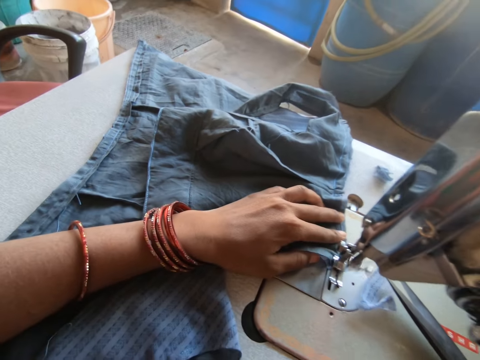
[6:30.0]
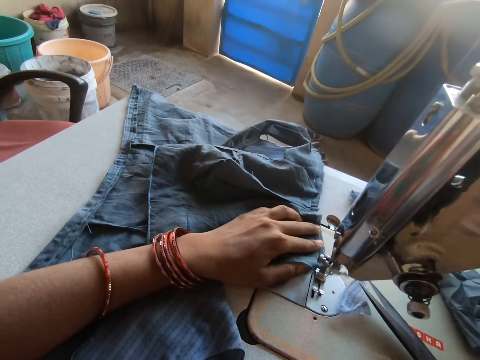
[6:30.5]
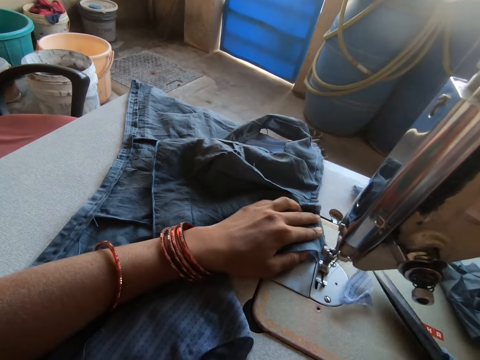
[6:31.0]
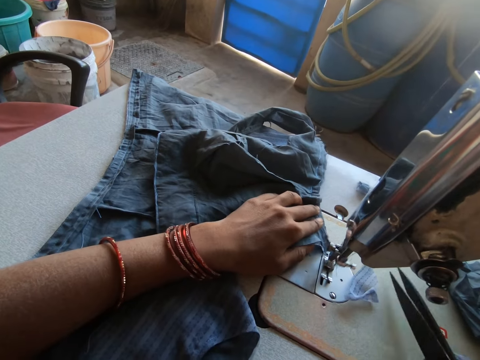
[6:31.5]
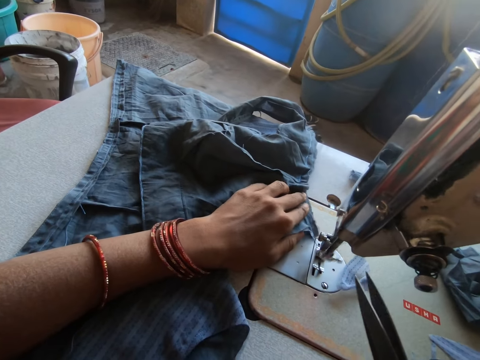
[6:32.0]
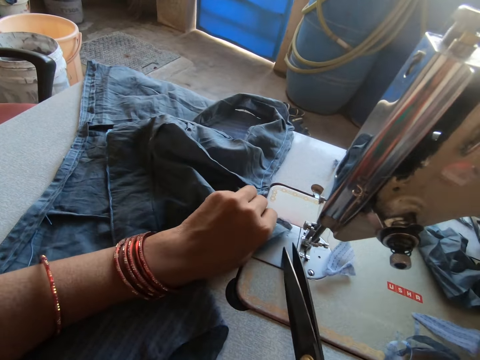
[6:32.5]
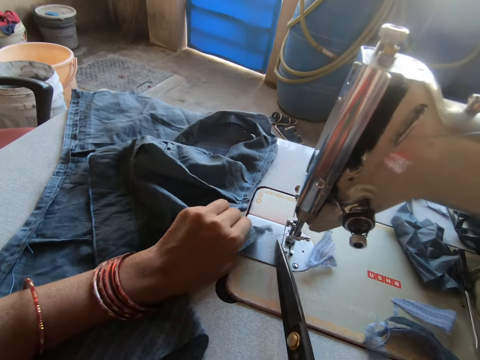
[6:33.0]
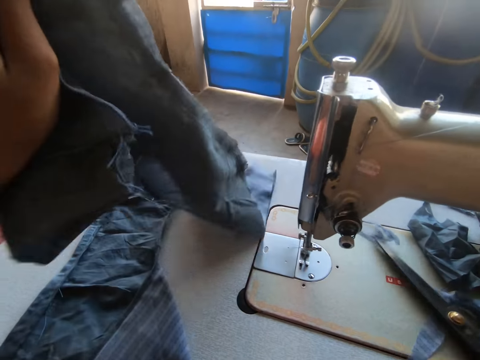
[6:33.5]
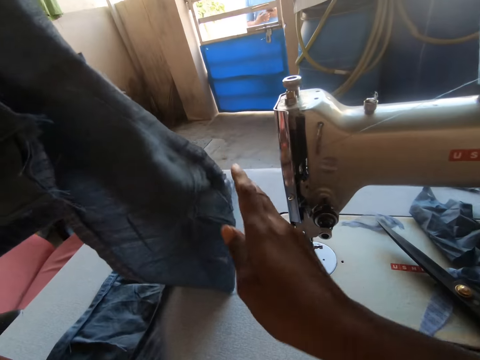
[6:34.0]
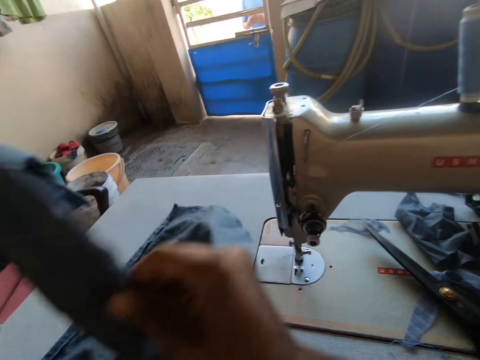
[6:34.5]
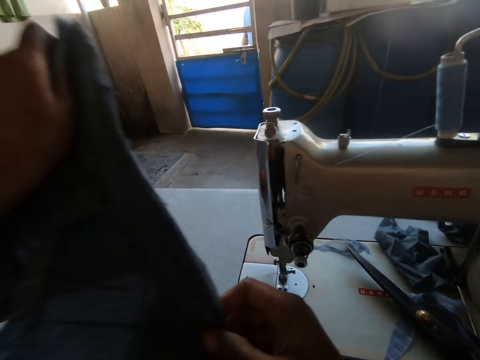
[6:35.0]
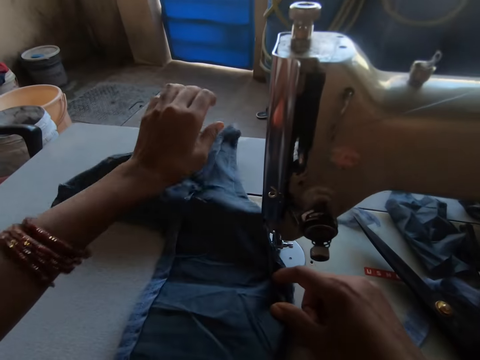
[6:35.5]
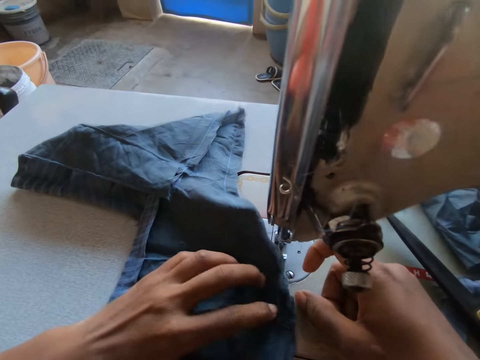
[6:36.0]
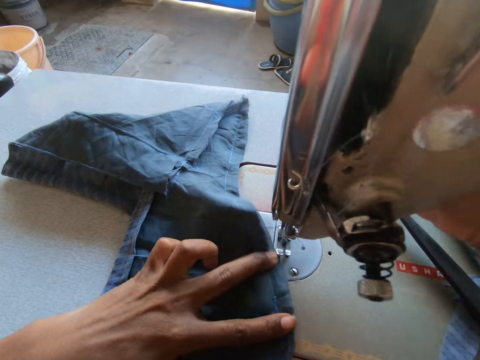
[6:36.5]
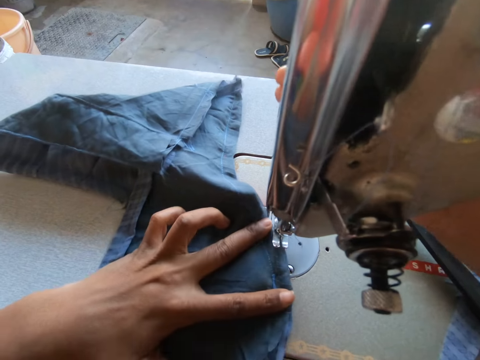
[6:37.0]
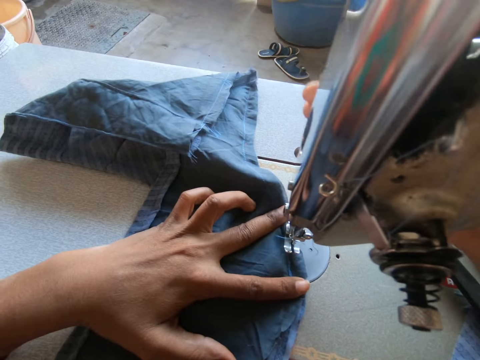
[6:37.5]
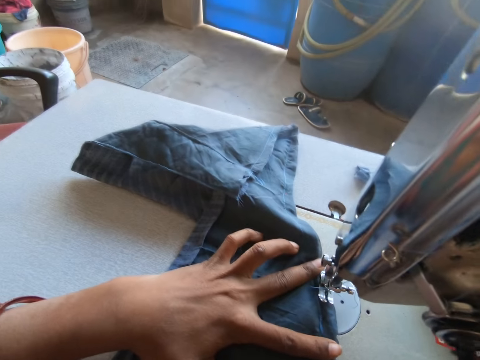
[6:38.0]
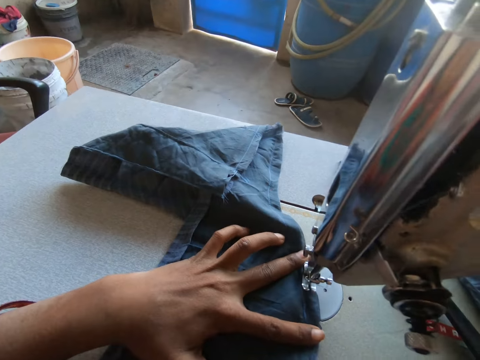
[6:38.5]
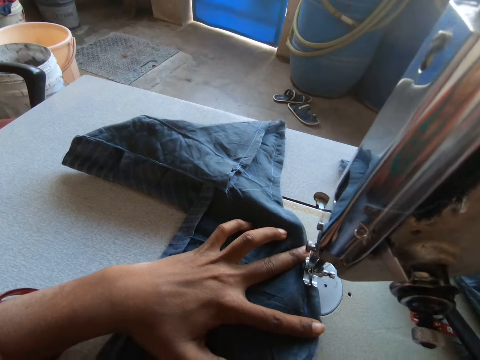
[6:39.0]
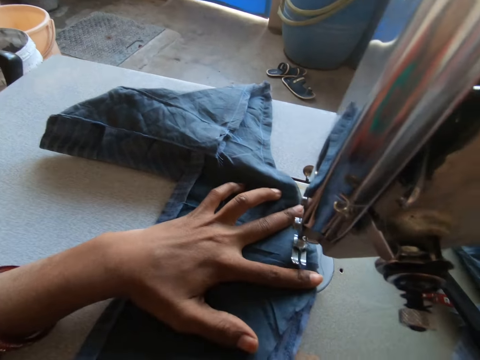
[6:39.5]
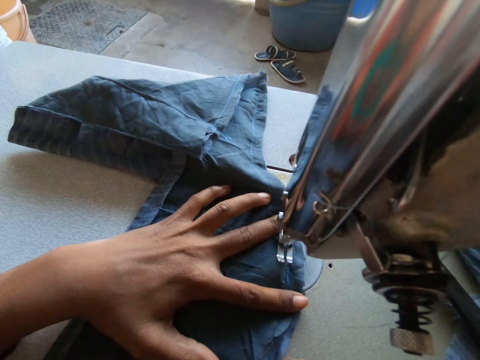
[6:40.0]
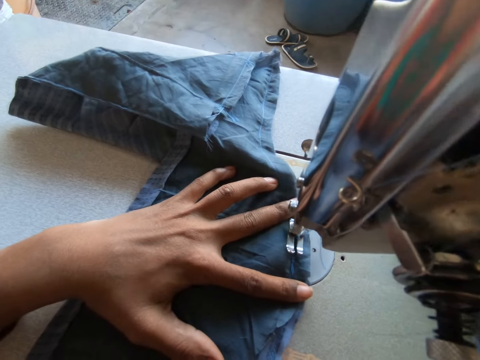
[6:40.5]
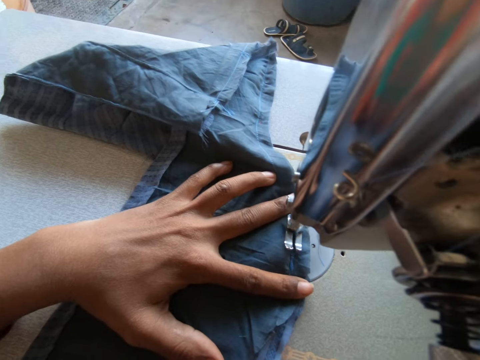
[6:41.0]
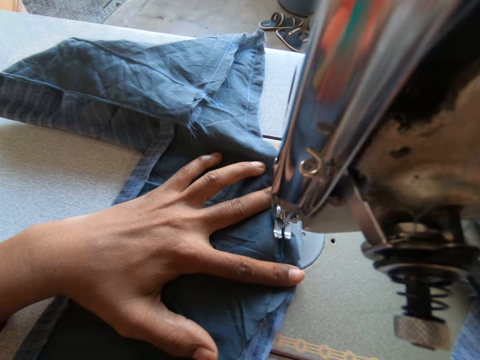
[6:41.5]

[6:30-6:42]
The camera wearer lifts a pair of scissors on the sewing machine with her right hand. She snips the thread on the piece of cloth with the pair of scissors in her right hand. She raises the piece of cloth in her left hand. She drops the pair of scissors in her right hand on the sewing machine. She holds the piece of cloth in her left hand with both hands, turns the cloth with her hands, and adjusts the piece of cloth with both hands. She drops the piece of cloth in her hands on the sewing machine. She adjusts the piece of cloth on the sewing machine with her left hand. She sews the cloth with the sewing machine. She adjusts the piece of cloth on the sewing machine with her left hand.

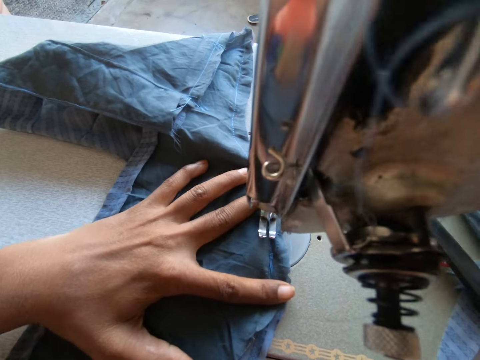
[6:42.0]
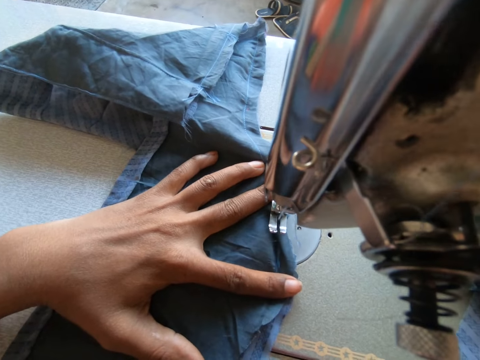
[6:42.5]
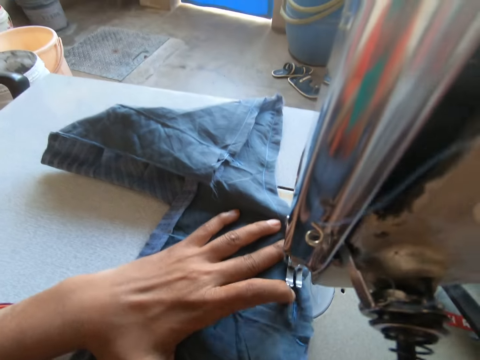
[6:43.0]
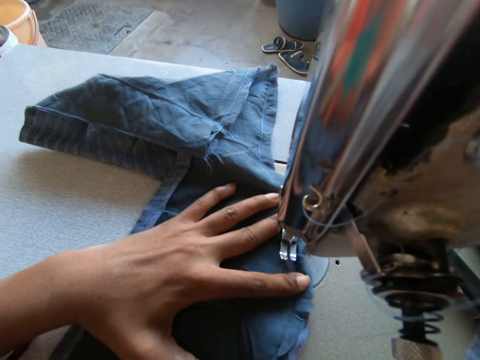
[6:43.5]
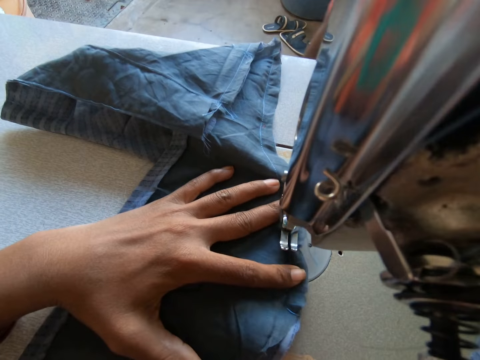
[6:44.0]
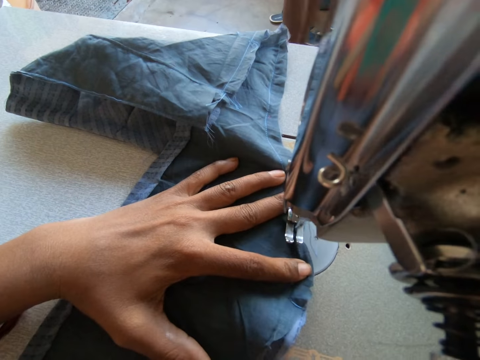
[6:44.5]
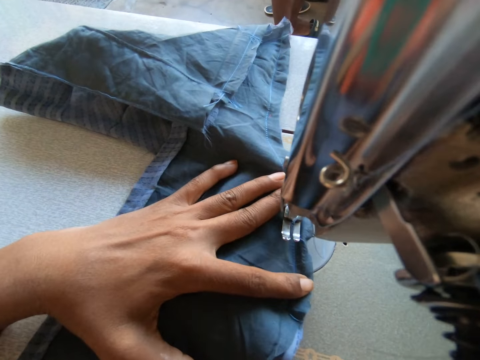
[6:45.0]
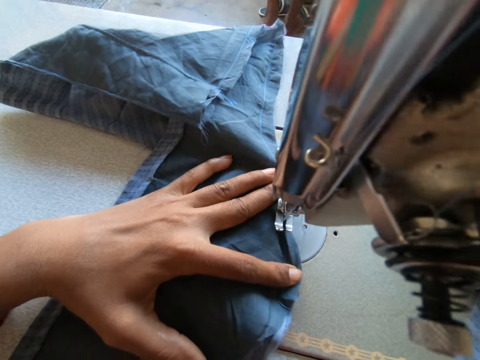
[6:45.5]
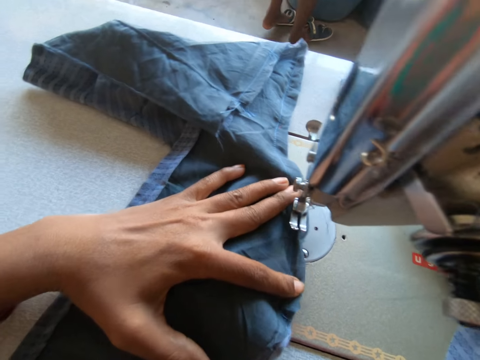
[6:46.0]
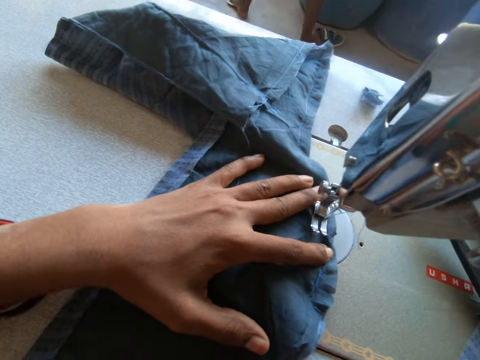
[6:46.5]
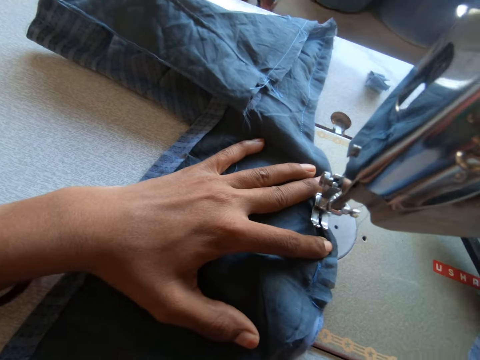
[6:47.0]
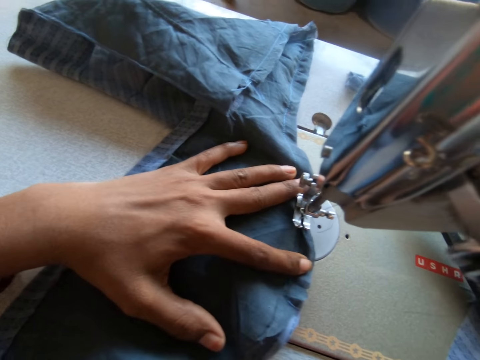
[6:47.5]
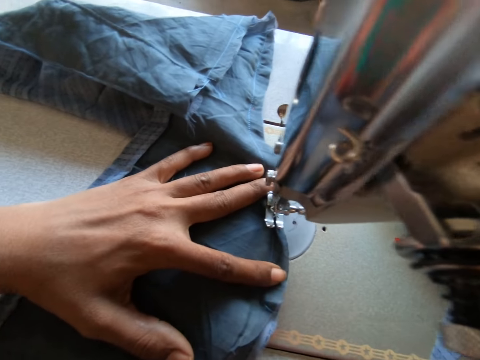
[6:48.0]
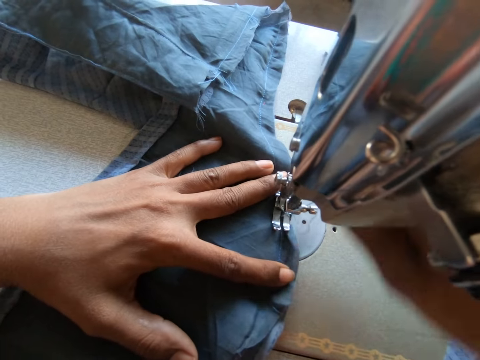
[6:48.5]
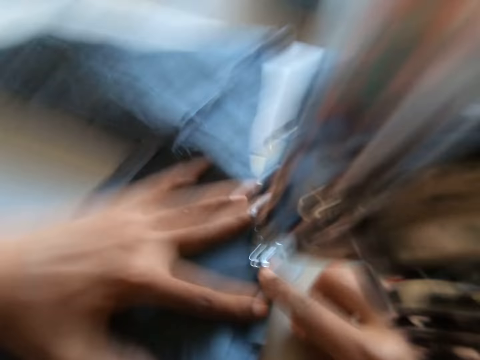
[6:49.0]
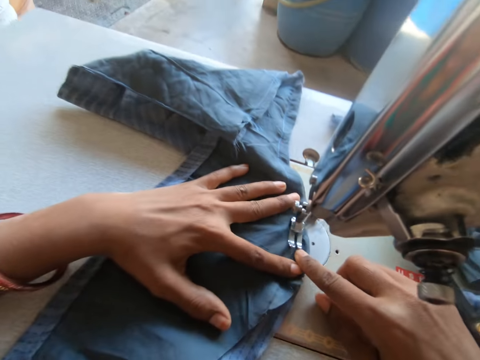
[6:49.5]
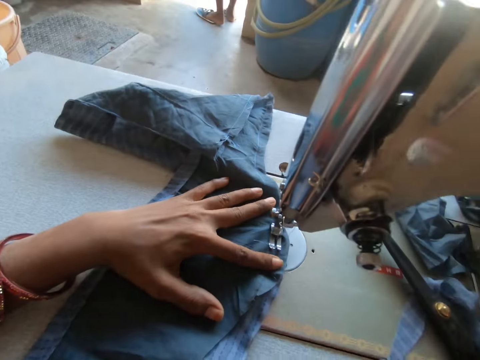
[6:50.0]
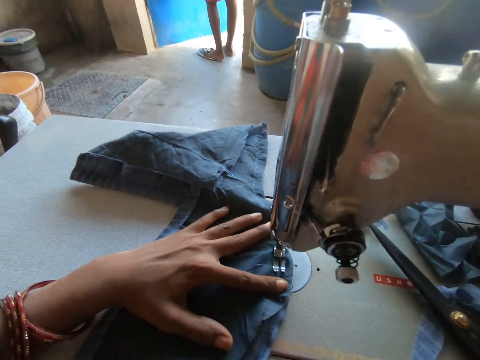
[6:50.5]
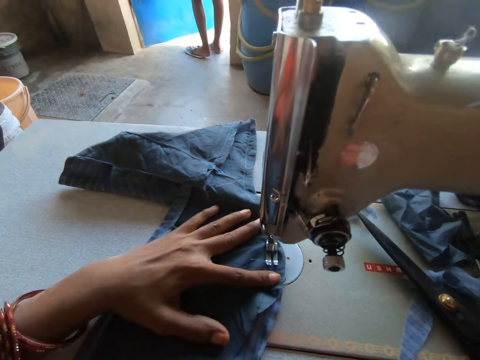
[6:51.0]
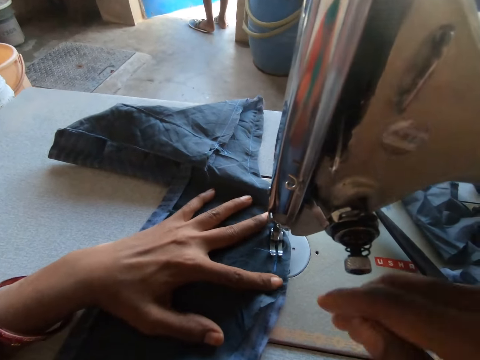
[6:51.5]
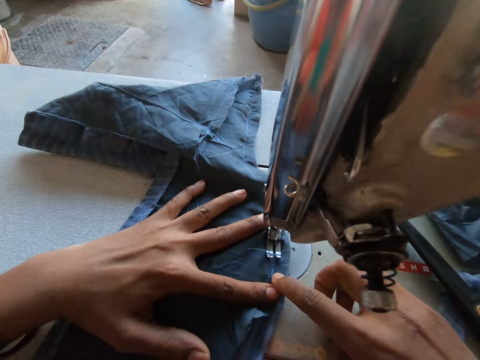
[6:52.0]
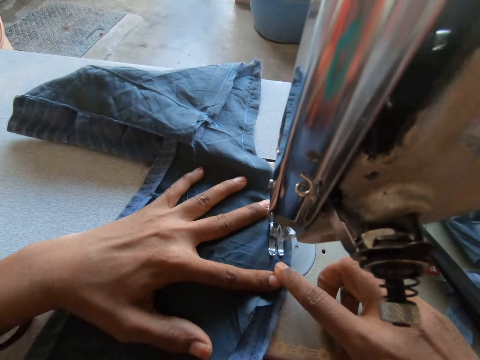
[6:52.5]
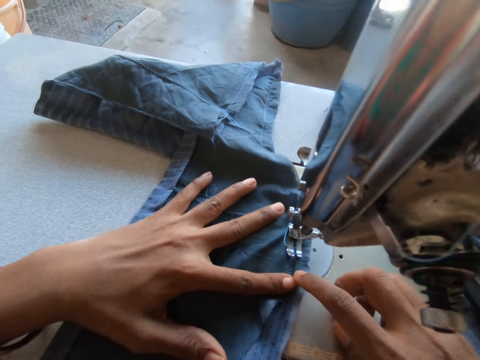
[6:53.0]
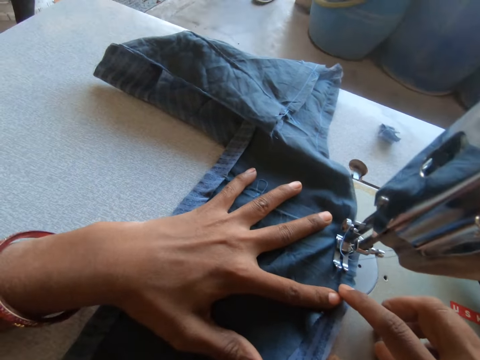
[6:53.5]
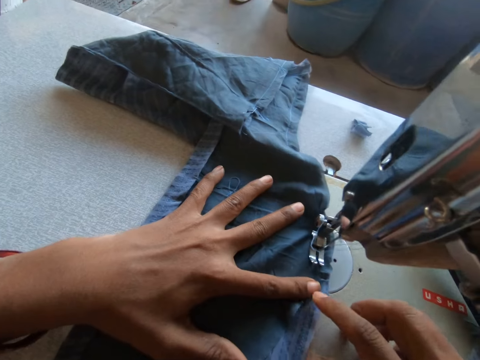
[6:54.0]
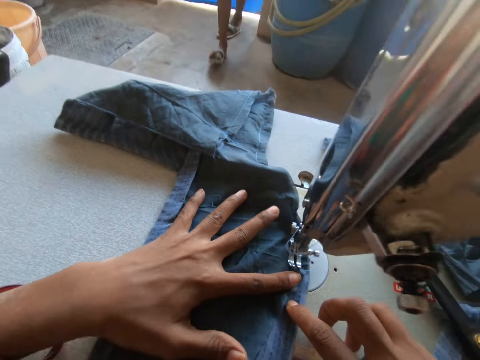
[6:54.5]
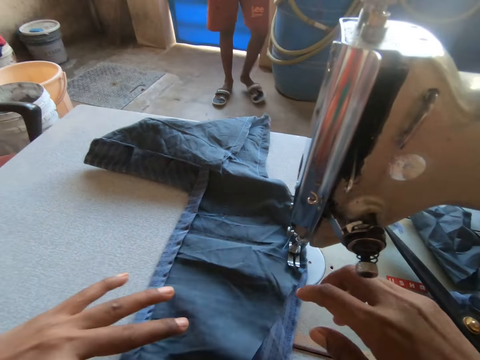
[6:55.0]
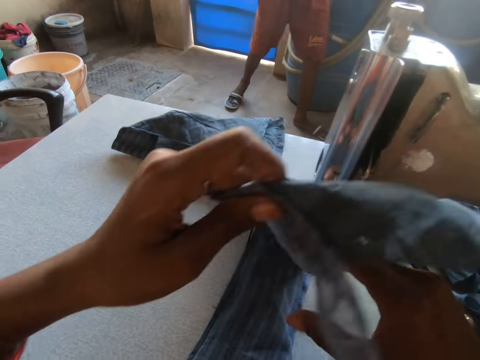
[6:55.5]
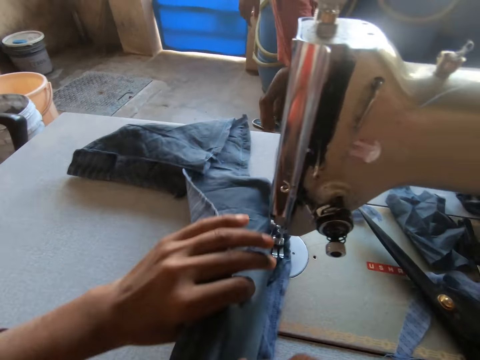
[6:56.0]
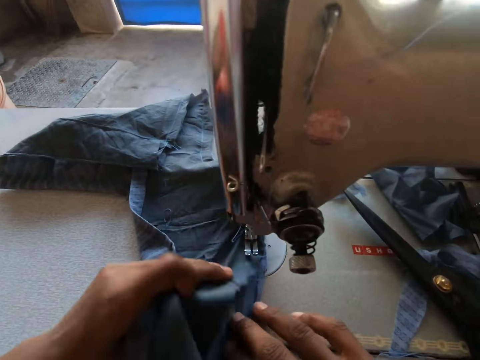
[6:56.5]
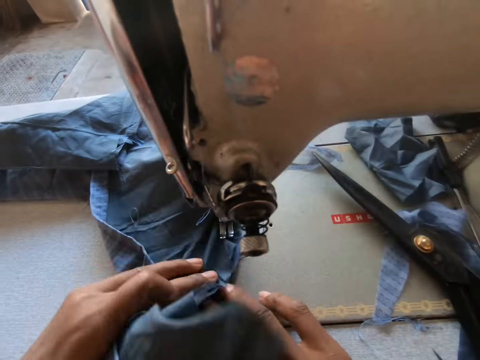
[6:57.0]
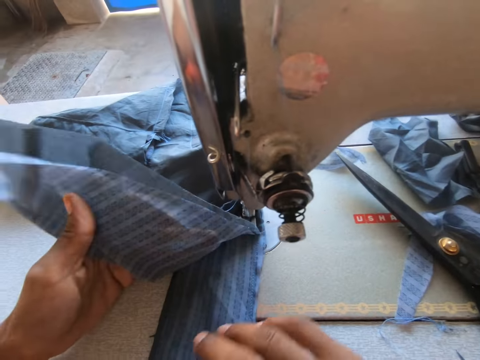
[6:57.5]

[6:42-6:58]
The camera wearer adjusts the piece of cloth on the sewing machine with her left hand. A boy puts on a pair of slippers on the ground. The camera wearer adjusts the piece of cloth on the sewing machine with her left hand. She holds the piece of cloth on the sewing machine with her right hand. She sews the piece of cloth with the sewing machine. She raises her right hand towards her head. She lowers her right hand. She holds the piece of cloth on the sewing machine with her right hand. She sews the piece of cloth with the sewing machine. She raises the piece of cloth from the sewing machine with her left hand. She holds the piece of cloth in her left hand with both hands. The boy pulls off the pair of slippers. The camera wearer adjusts the piece of cloth in her left hand on the sewing machine.
